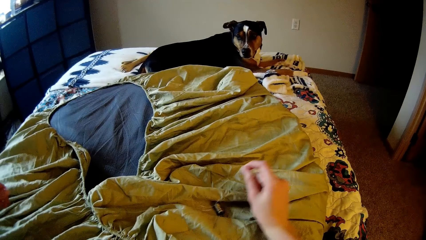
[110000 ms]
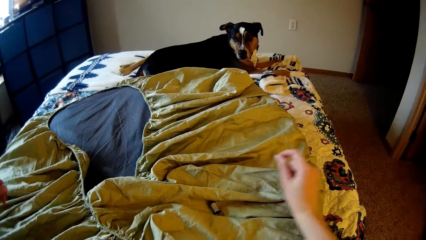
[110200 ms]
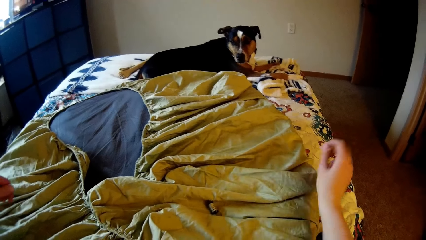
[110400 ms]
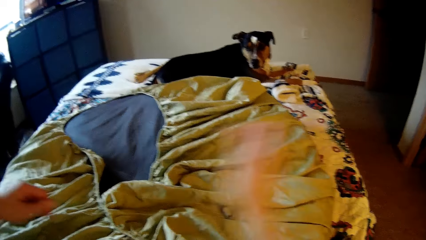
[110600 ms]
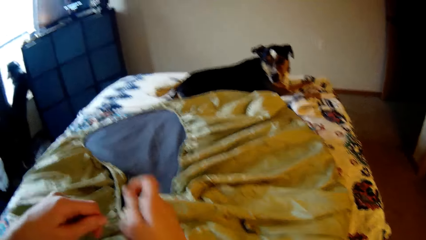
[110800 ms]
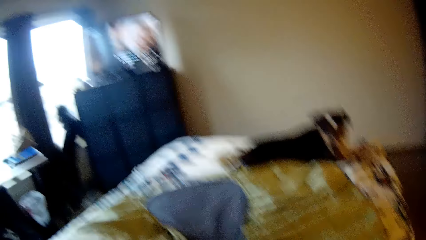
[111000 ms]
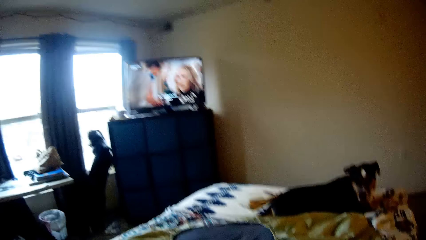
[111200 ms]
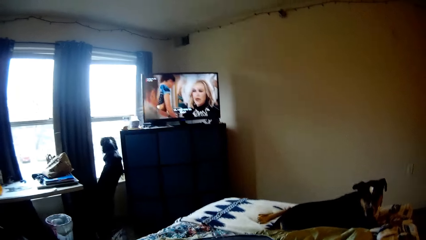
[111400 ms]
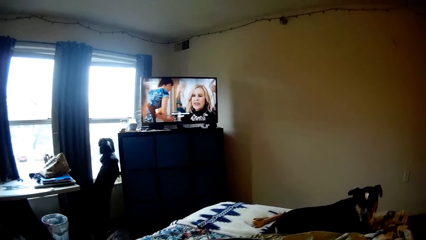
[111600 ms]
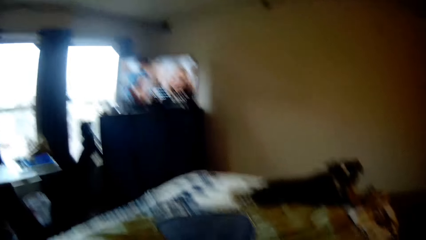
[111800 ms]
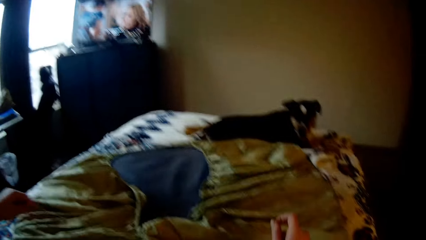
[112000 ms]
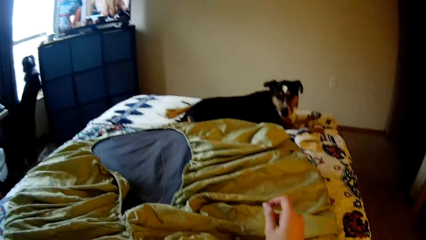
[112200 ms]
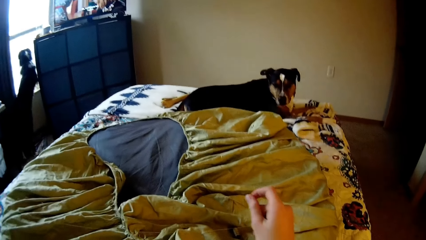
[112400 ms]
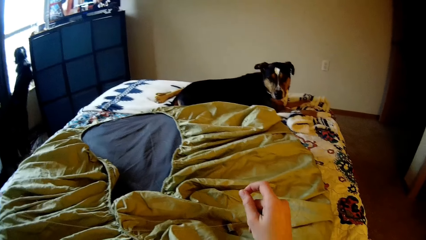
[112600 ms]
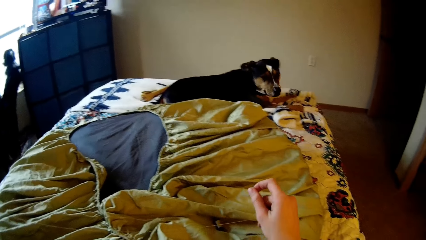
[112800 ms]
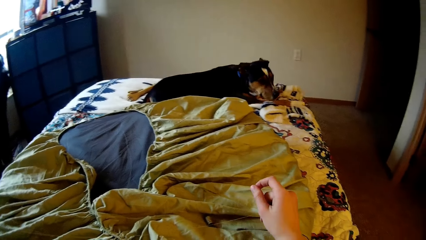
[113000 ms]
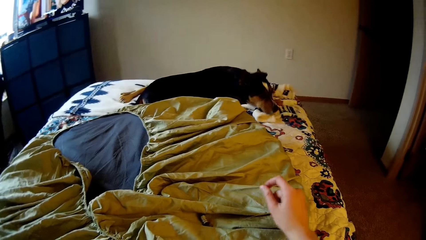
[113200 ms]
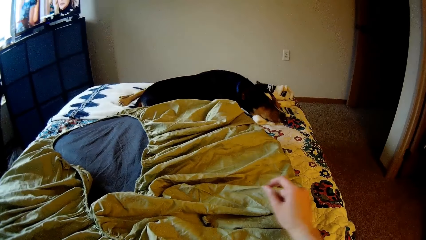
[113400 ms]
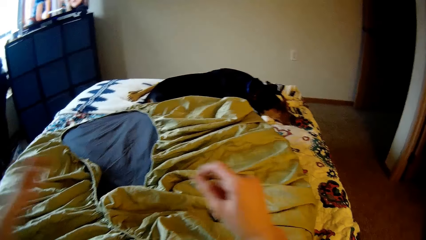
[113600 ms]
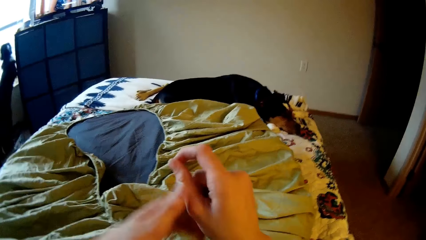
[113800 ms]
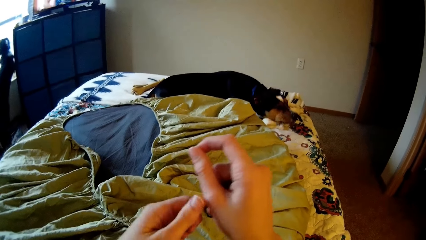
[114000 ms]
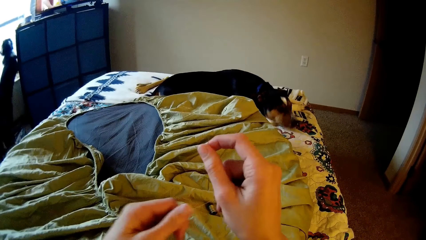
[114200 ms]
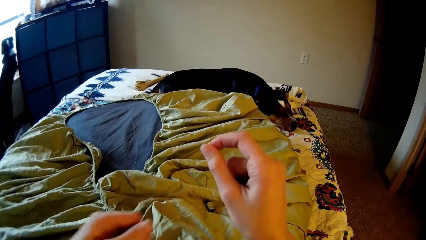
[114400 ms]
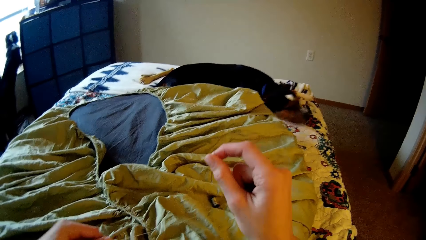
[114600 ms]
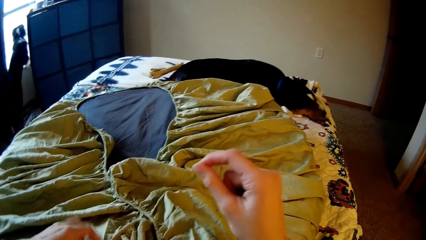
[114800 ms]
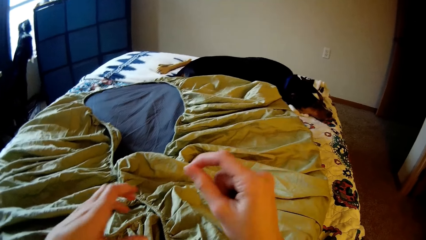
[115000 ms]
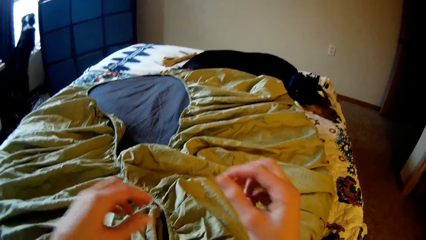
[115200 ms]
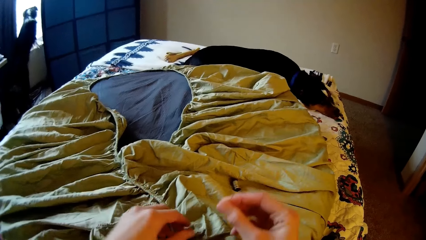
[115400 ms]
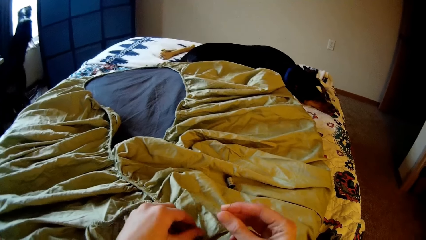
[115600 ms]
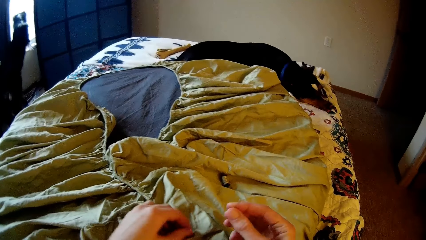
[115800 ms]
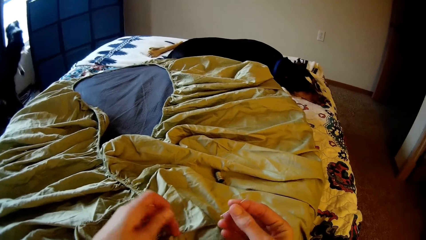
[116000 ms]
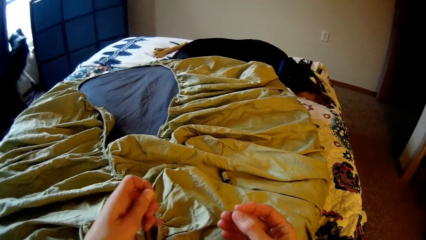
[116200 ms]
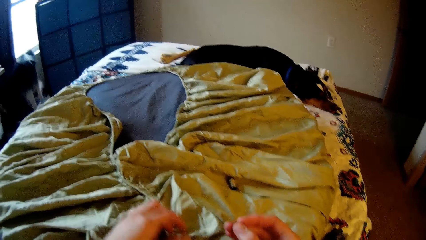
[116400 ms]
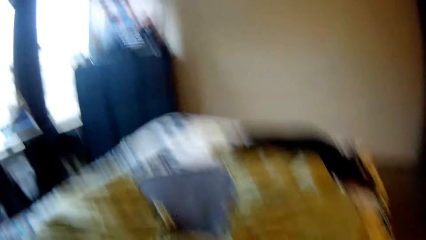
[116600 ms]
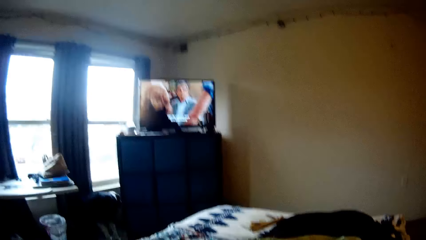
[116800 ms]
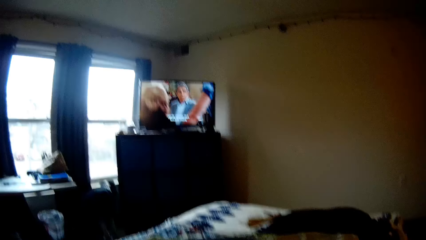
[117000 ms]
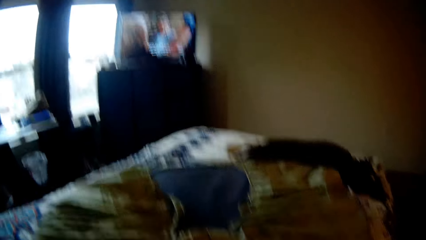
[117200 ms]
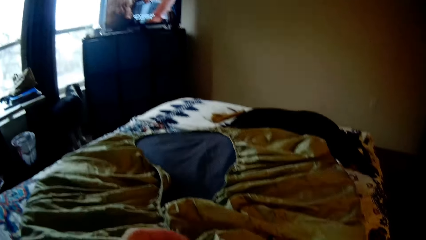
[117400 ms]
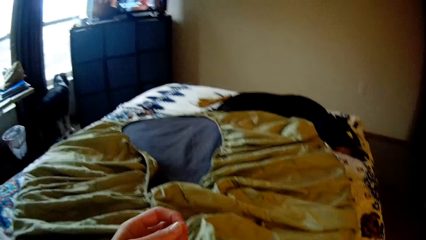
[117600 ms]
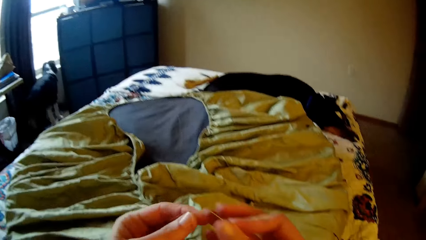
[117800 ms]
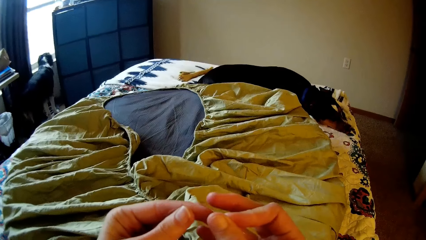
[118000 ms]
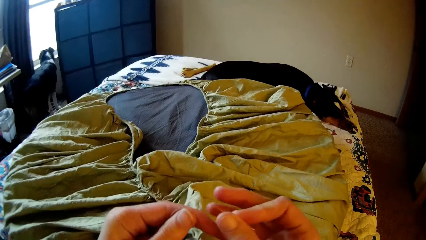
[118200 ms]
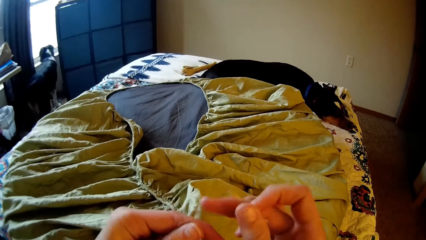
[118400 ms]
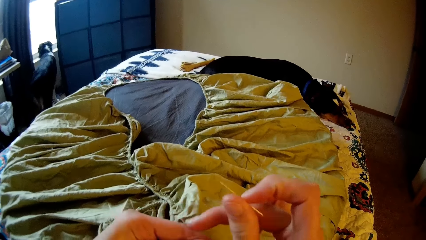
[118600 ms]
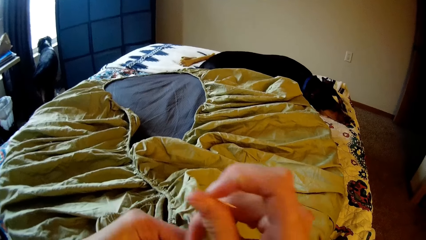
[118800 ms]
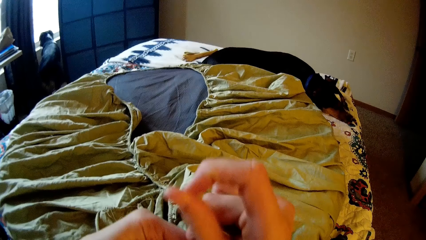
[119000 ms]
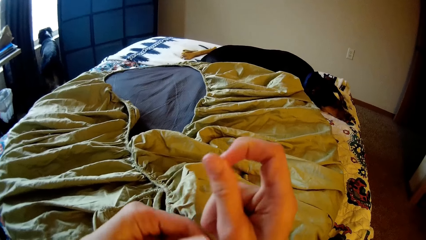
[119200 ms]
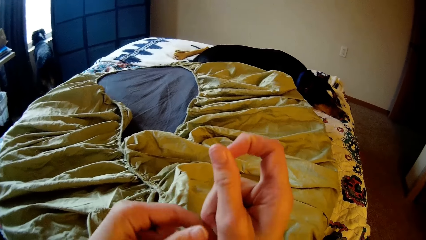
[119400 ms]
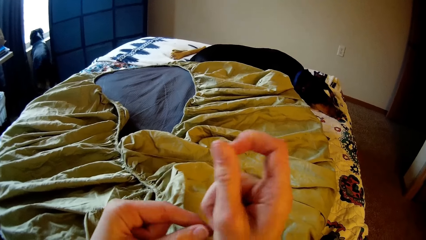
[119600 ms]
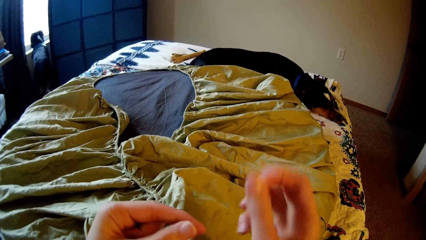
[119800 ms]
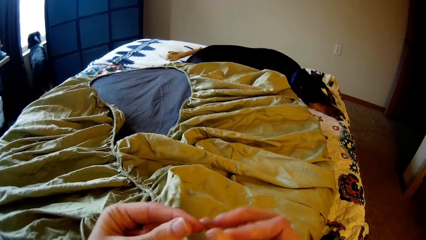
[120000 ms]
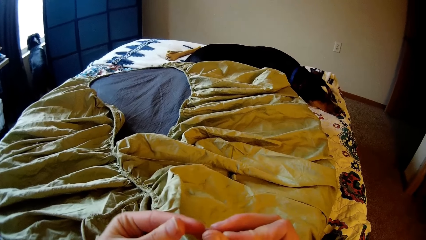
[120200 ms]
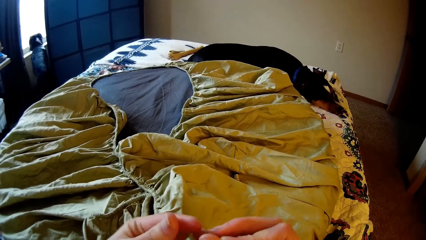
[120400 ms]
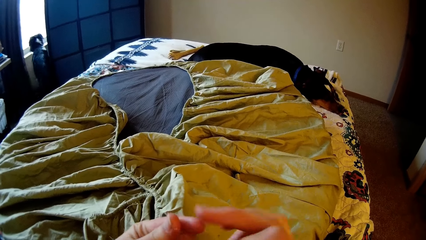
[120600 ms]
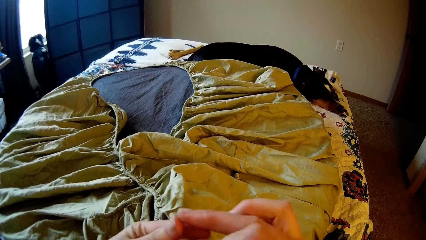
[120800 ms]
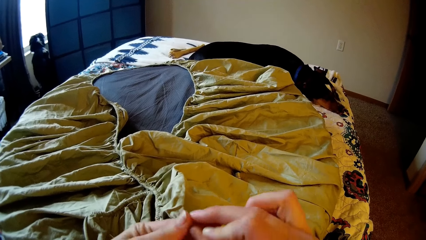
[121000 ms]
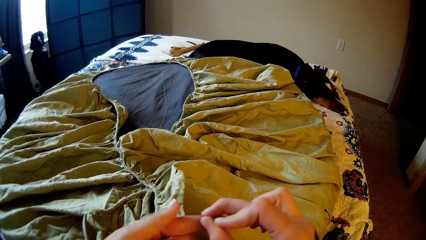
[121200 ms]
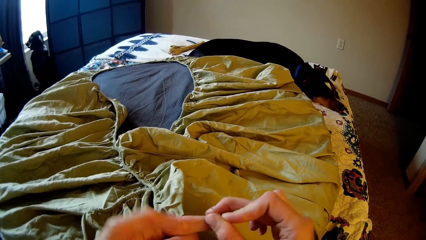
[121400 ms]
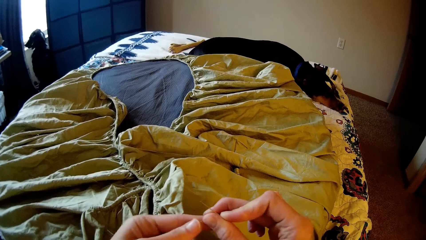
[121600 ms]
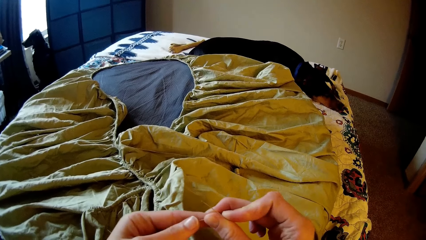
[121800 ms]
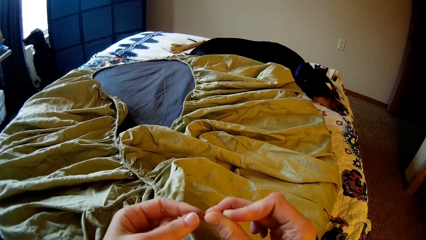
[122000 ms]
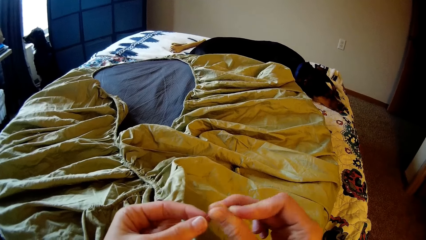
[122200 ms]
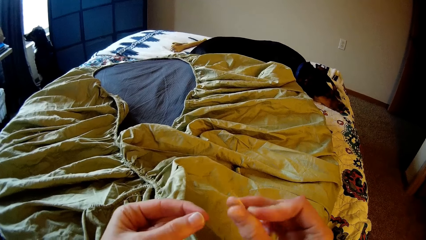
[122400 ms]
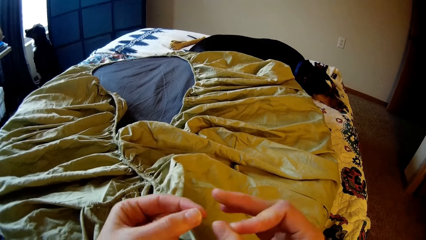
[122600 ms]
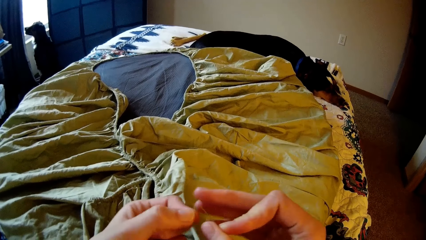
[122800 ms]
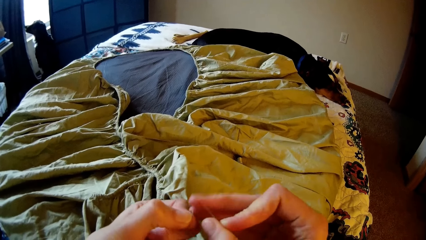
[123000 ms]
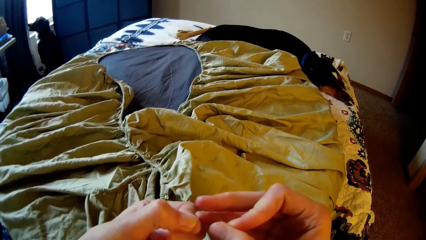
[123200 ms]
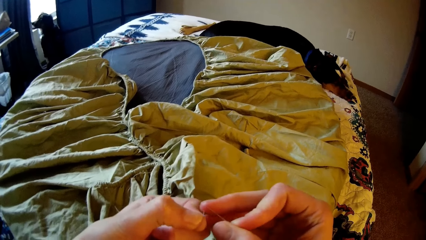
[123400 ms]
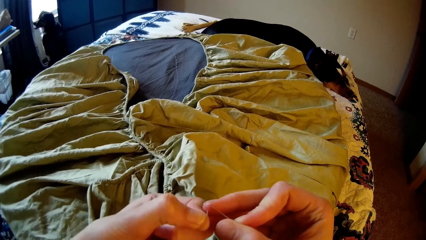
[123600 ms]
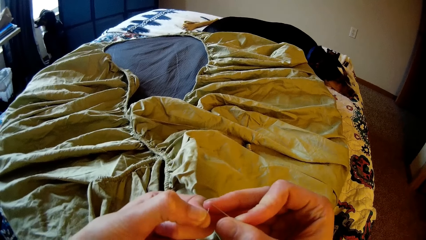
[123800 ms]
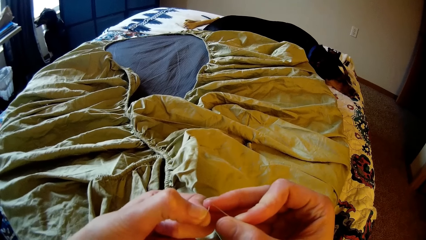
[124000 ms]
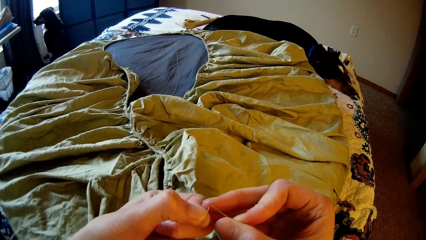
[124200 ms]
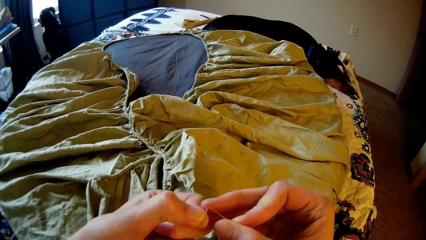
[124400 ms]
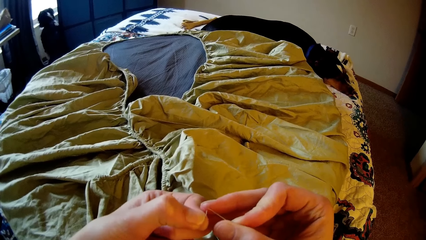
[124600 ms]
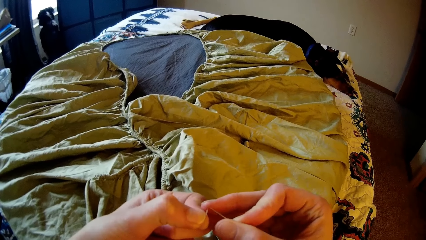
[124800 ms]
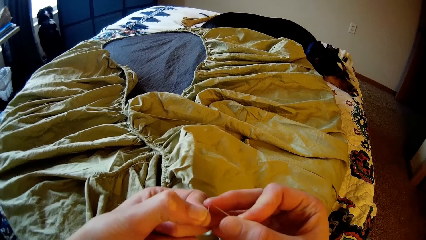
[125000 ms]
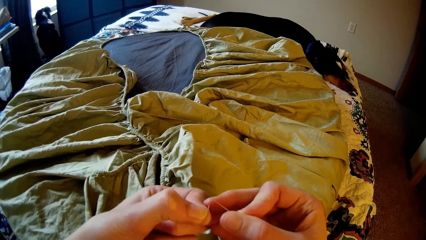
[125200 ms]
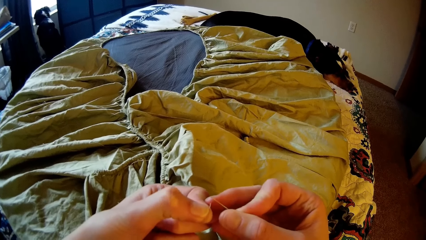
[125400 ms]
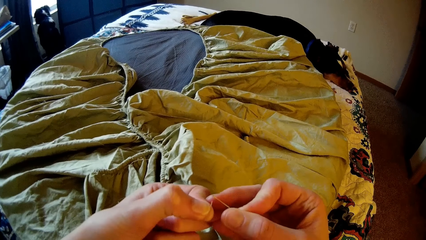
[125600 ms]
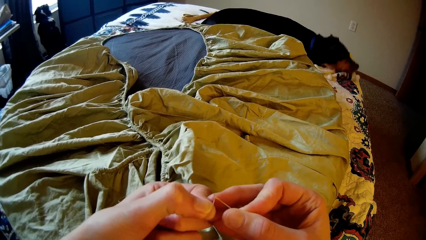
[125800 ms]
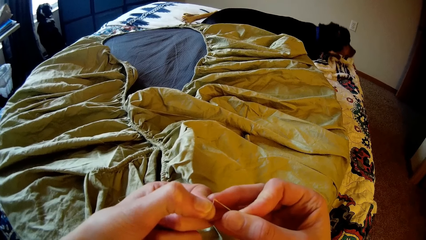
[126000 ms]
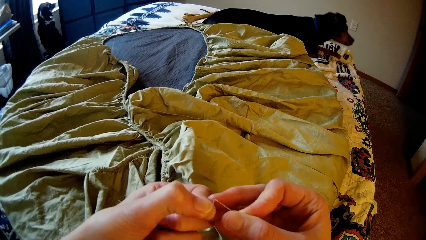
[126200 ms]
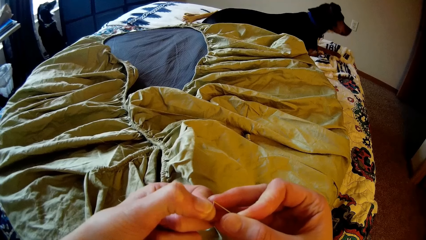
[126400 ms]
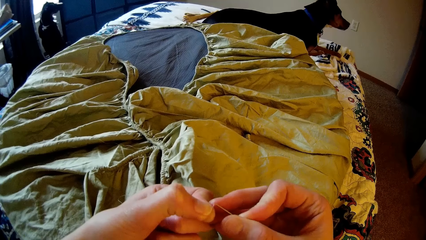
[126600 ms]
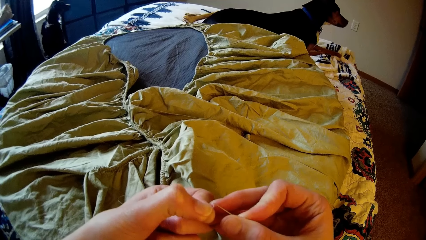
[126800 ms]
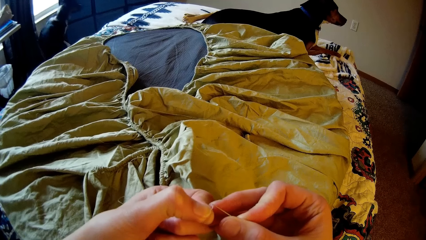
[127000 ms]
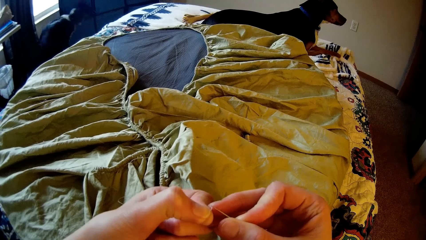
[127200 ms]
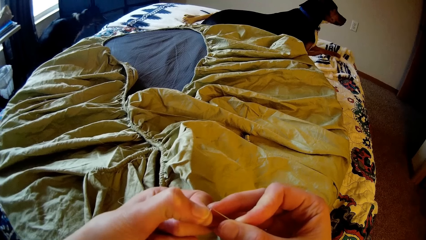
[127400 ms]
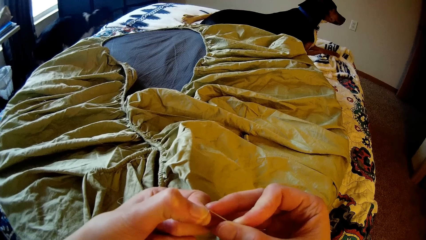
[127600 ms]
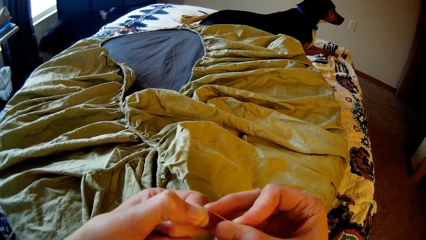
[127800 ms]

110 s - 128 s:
A dog lays its head down on the bed. Another dog leaps off from the window. The camera wearer adjusts a thread in her hands. The other dog sits on the floor and turns towards the left. The camera wearer puts the thread in the eye of the sewing needle with her left hand. The other dog looks out through the window. The first dog raises its head. The other dog goes outside the room.
